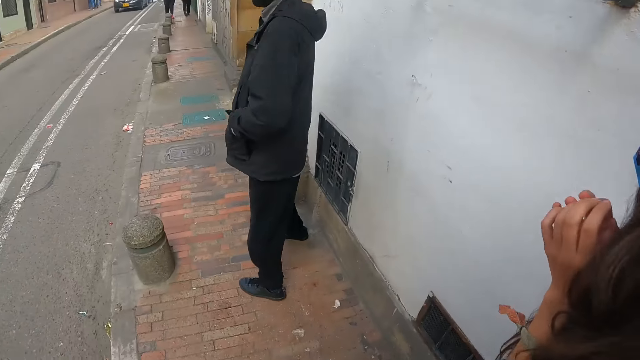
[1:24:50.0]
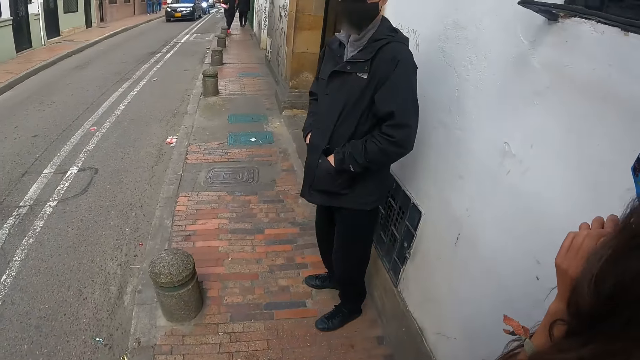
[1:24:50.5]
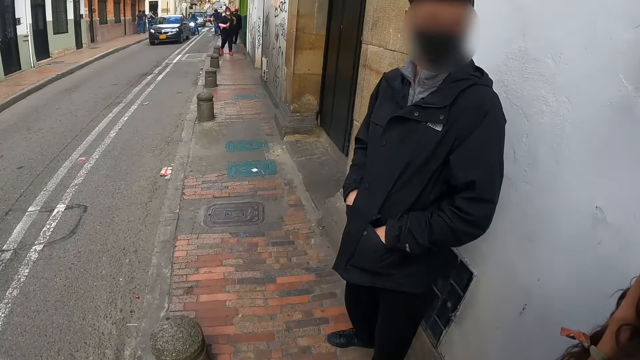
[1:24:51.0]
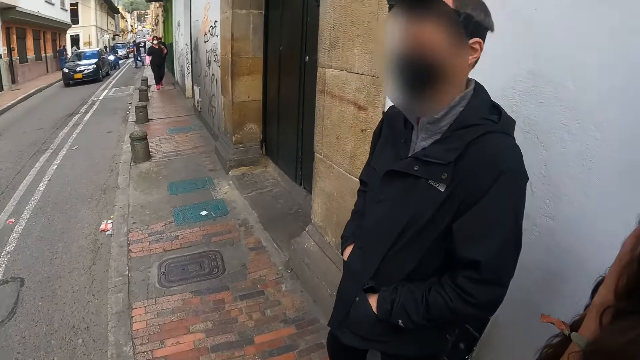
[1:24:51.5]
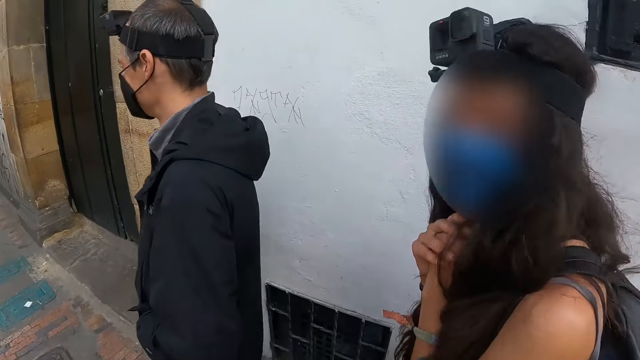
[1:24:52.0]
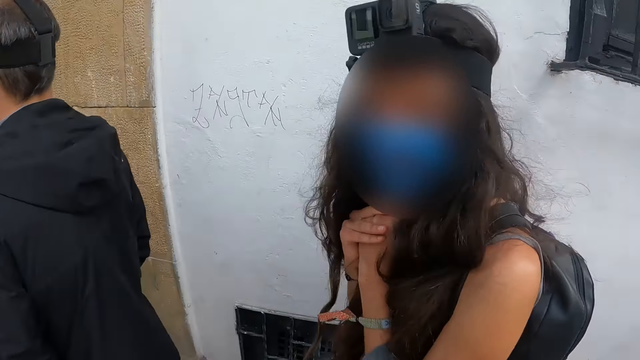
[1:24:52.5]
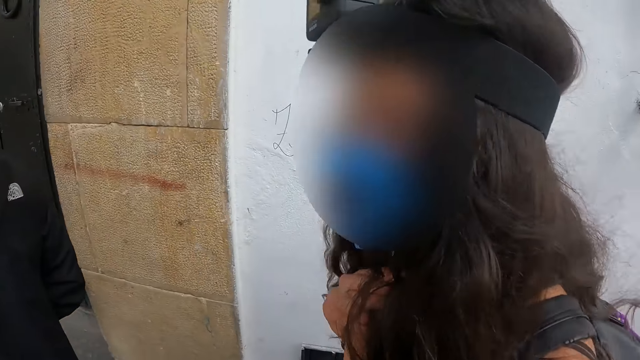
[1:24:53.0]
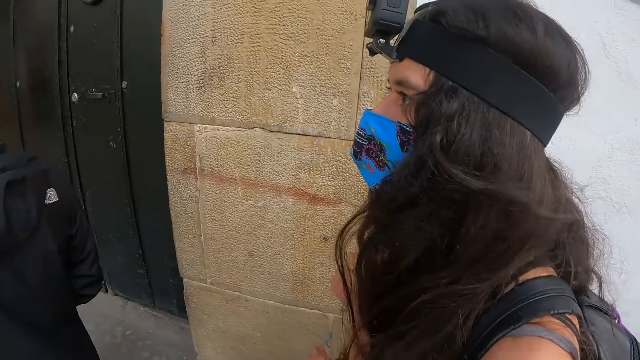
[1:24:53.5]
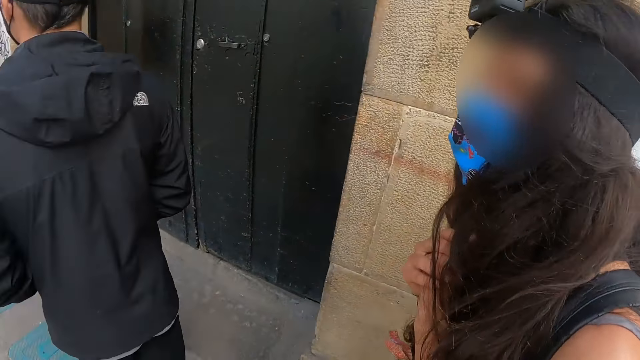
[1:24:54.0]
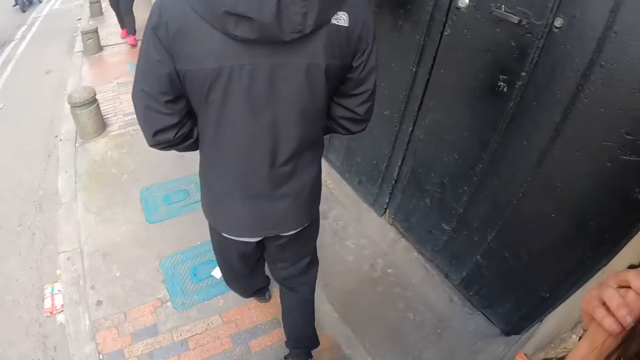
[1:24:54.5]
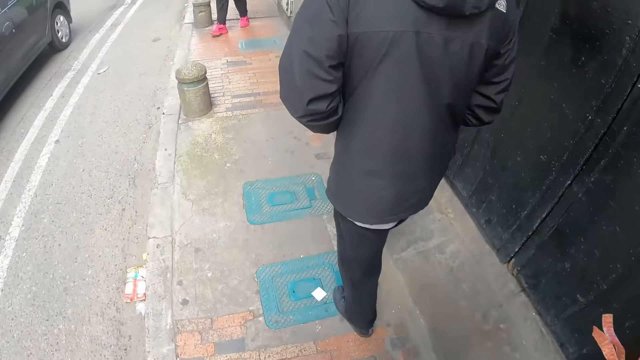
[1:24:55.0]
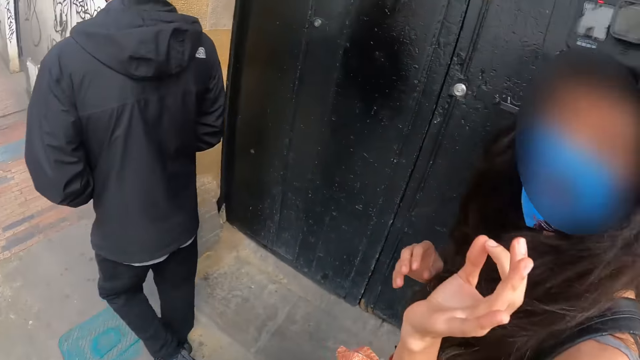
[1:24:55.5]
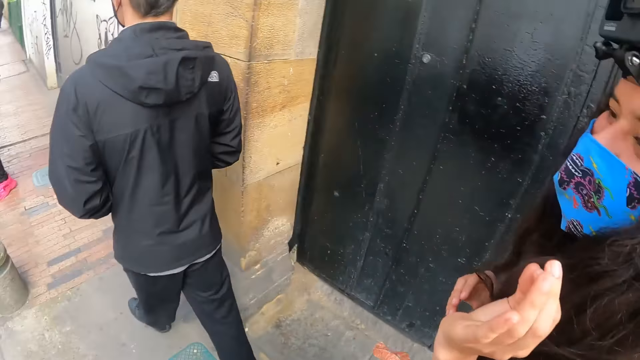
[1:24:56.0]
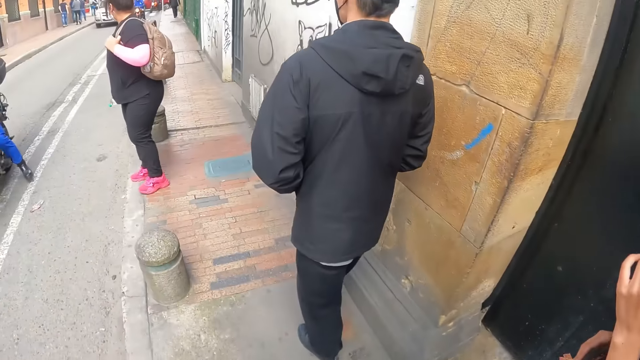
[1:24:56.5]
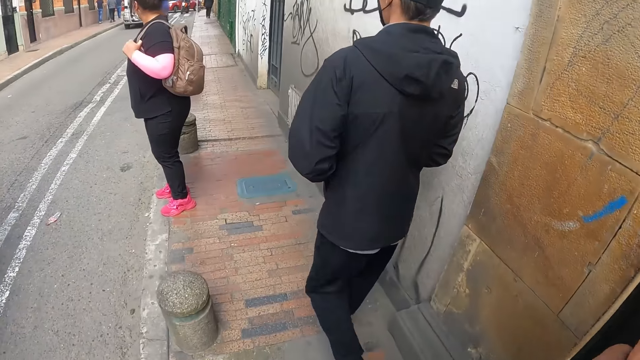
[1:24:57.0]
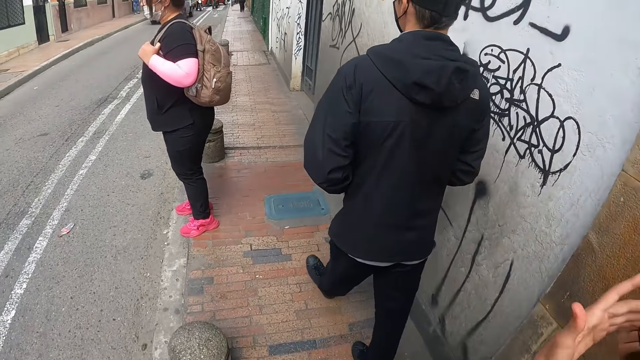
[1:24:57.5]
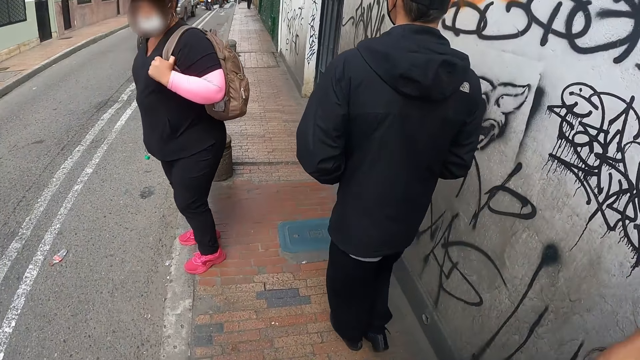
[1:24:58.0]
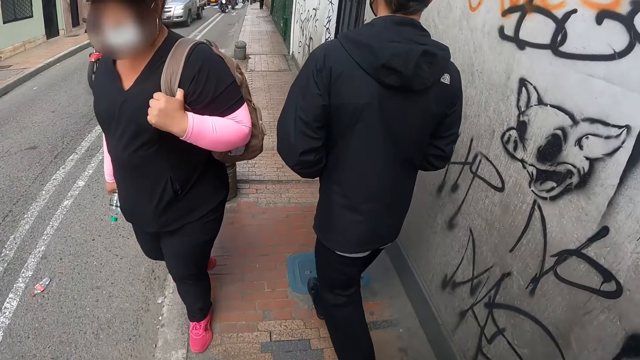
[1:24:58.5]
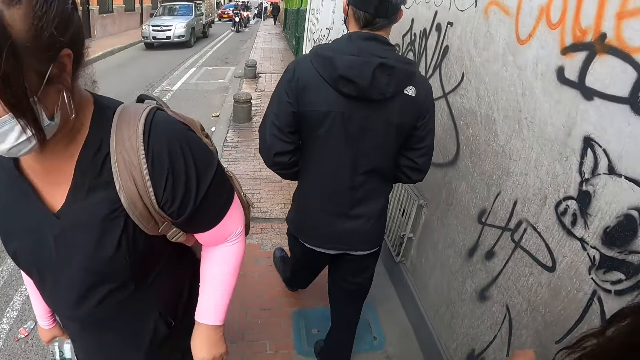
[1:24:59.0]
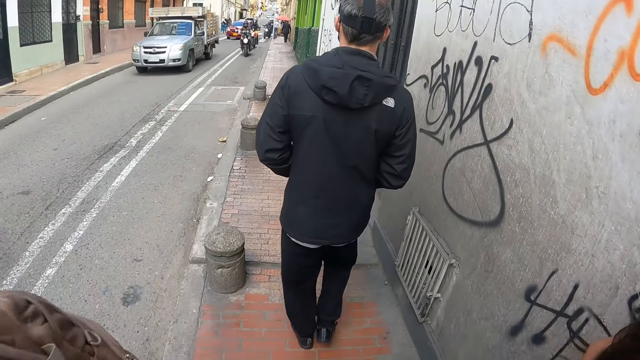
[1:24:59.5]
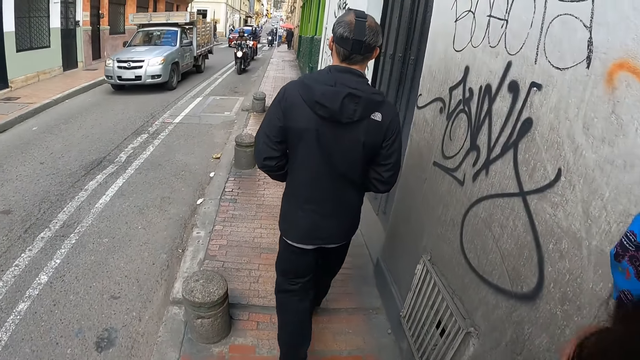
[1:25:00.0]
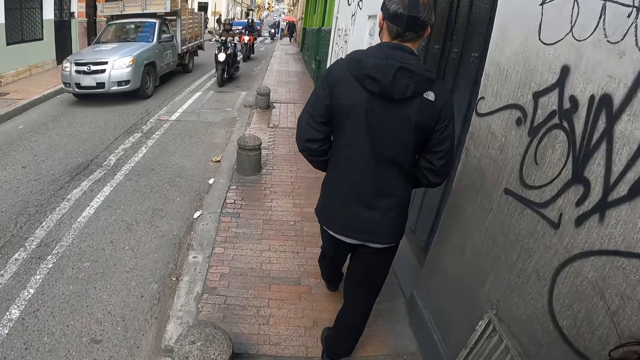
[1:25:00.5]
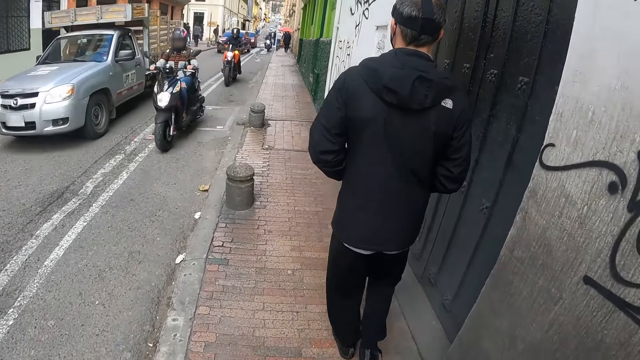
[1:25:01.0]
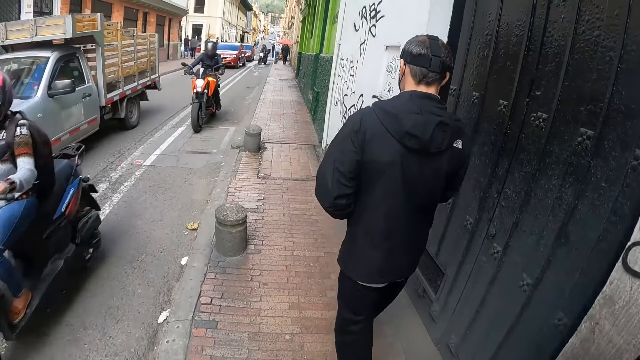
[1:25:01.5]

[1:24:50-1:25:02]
The camera wearer walks along the pathway. A person moves around along another person. The other person talks to the camera wearer.

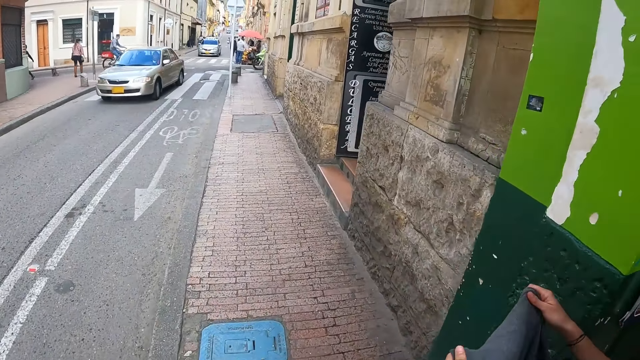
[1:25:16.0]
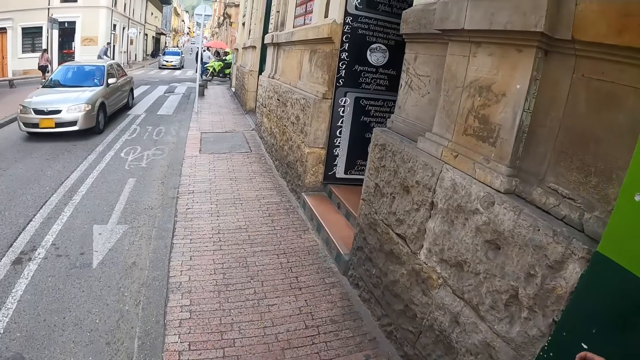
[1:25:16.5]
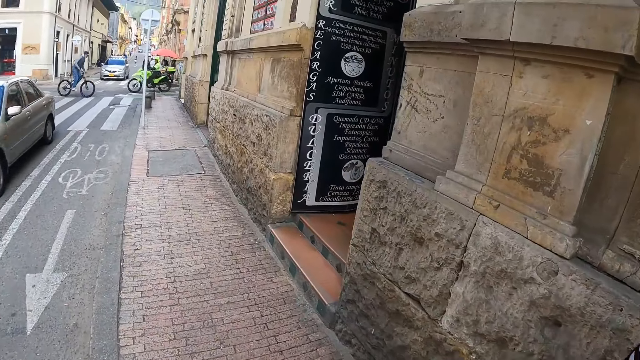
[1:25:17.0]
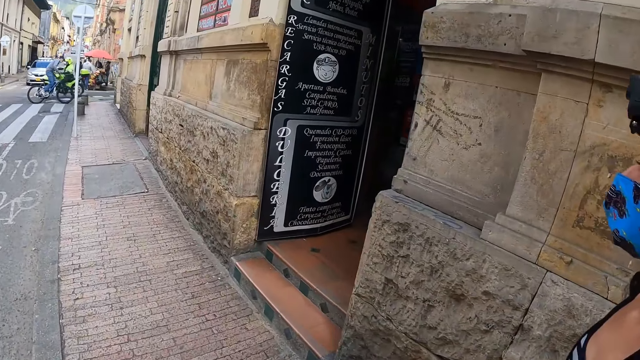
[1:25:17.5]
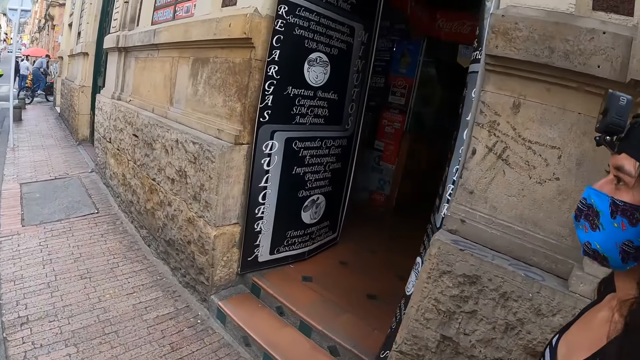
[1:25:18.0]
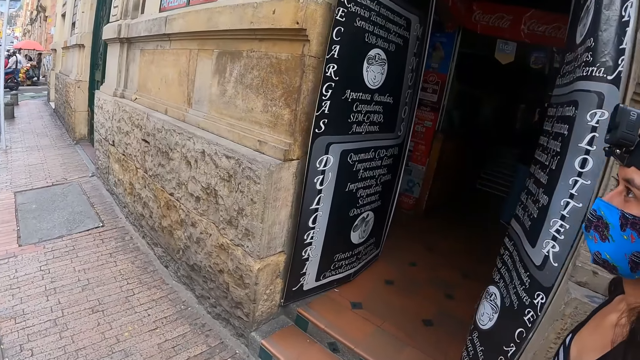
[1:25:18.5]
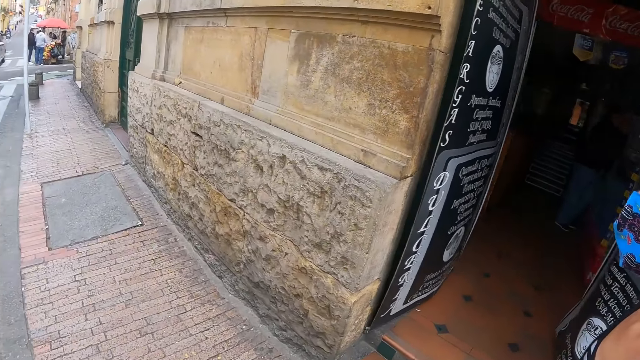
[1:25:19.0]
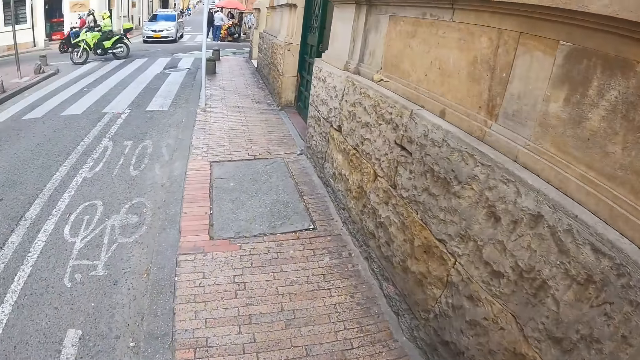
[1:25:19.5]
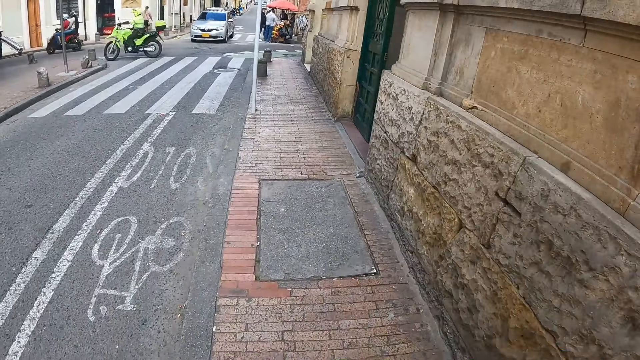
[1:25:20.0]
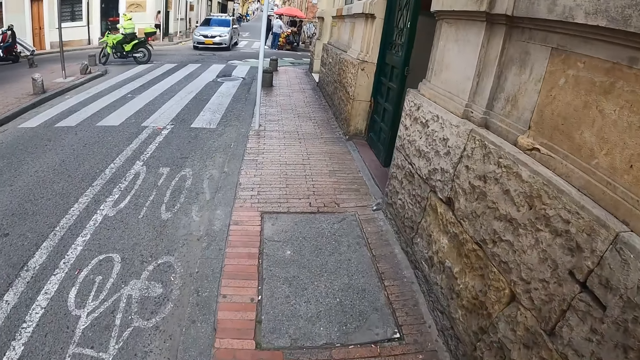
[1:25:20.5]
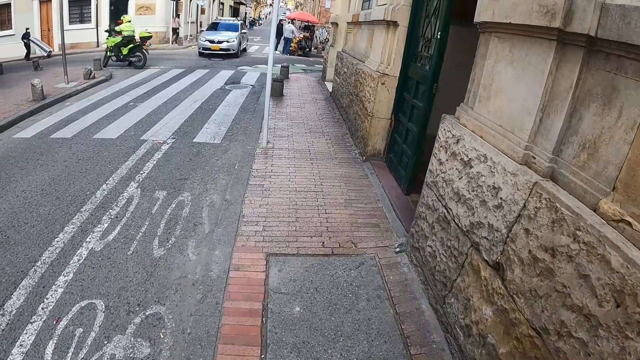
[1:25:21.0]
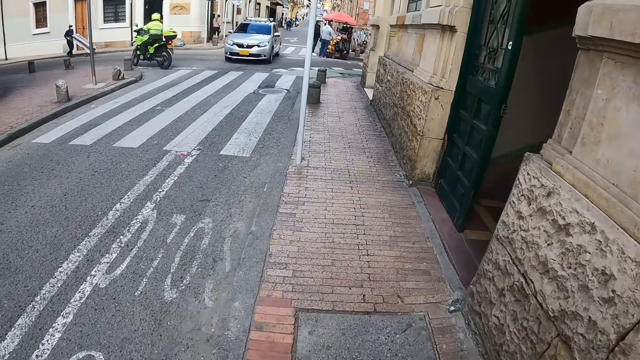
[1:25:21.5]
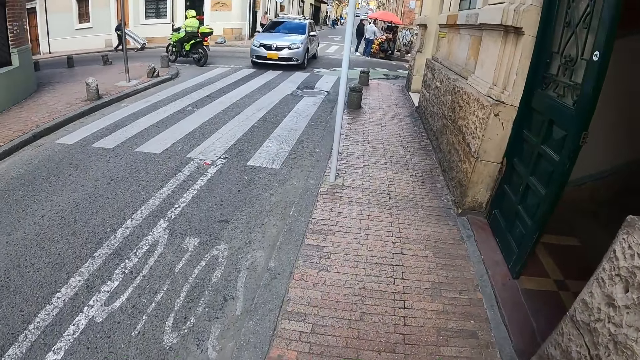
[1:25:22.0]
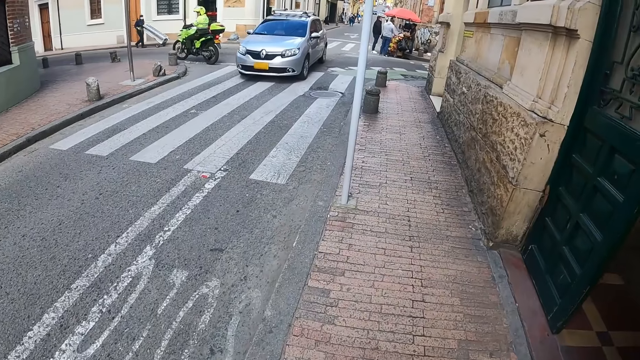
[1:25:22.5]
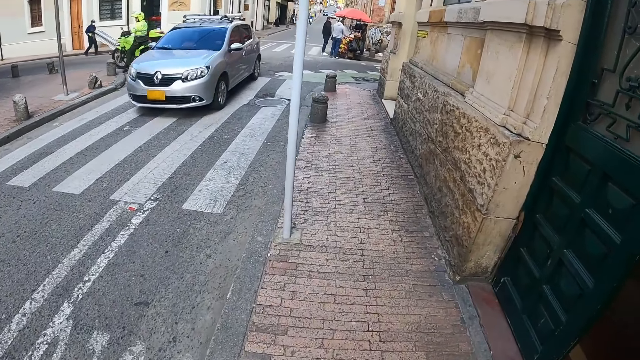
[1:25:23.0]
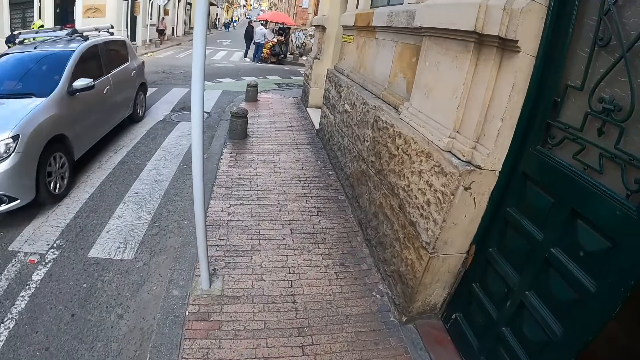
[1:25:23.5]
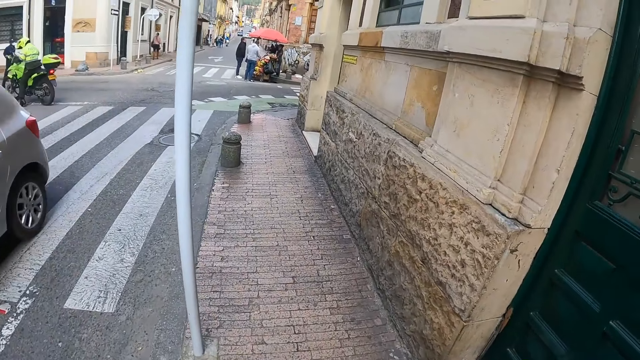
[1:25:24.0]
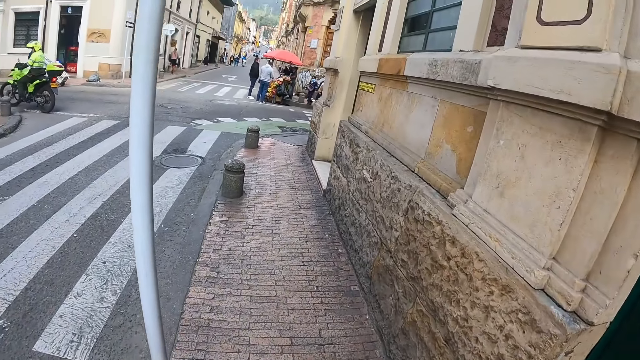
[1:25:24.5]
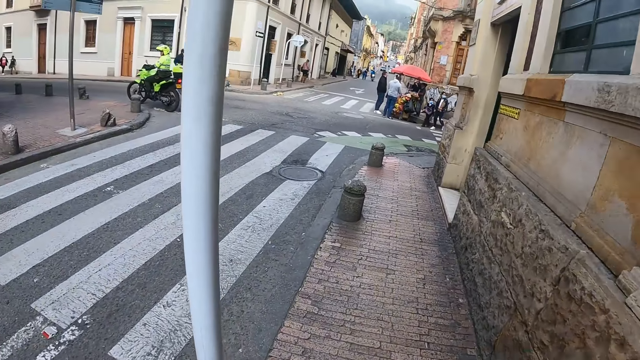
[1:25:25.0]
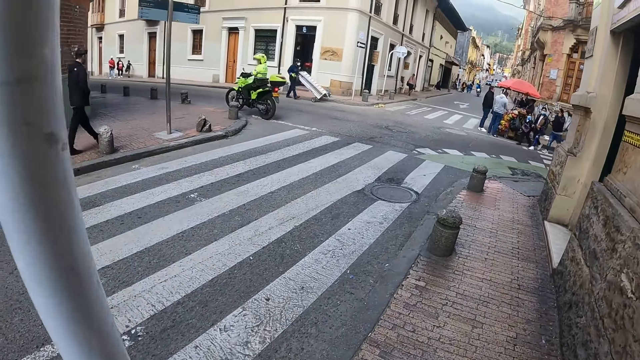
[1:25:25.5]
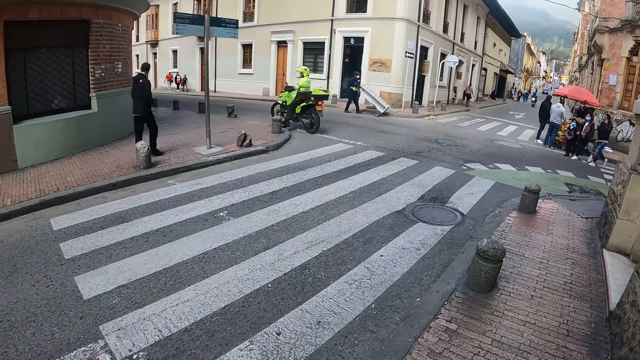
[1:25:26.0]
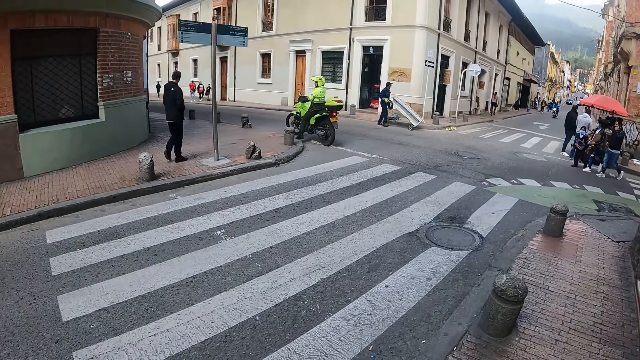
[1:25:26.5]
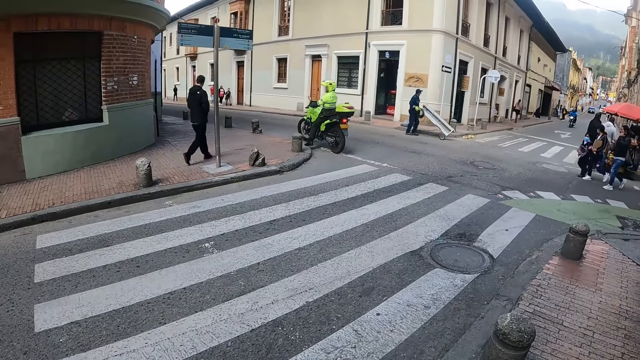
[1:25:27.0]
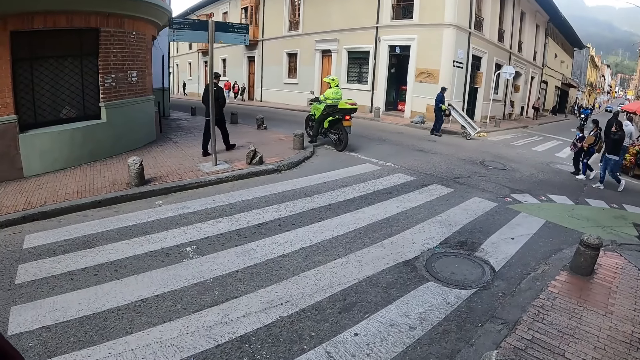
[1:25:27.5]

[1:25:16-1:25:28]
The camera wearer looks around. They look around the street.
